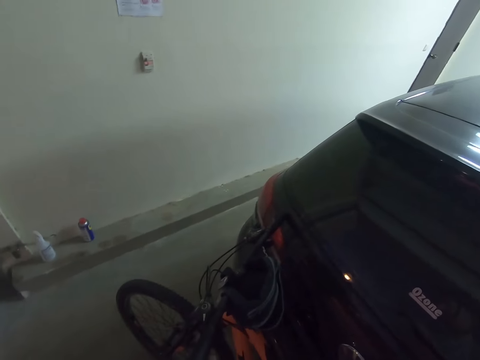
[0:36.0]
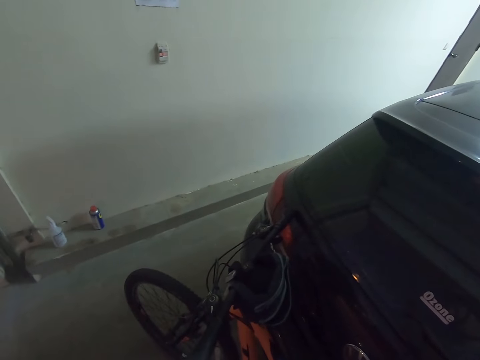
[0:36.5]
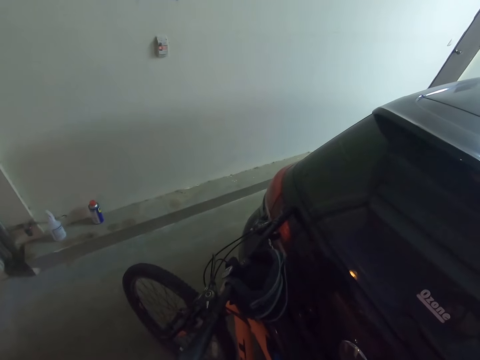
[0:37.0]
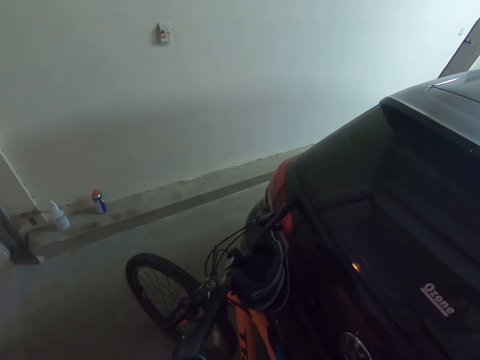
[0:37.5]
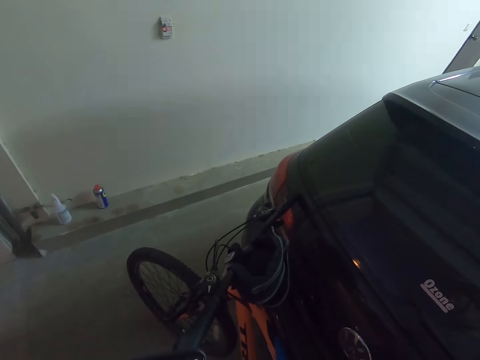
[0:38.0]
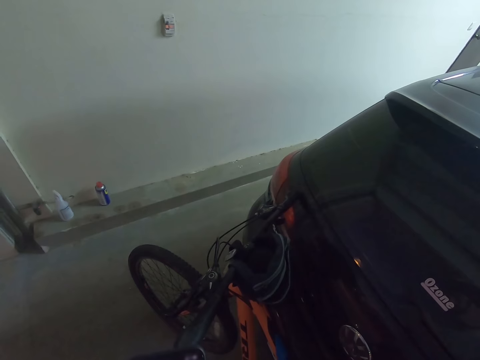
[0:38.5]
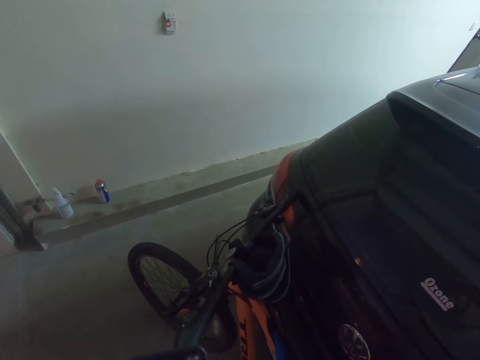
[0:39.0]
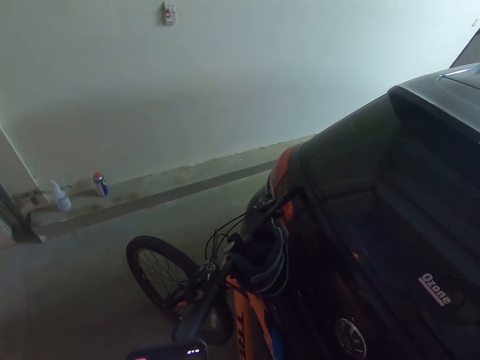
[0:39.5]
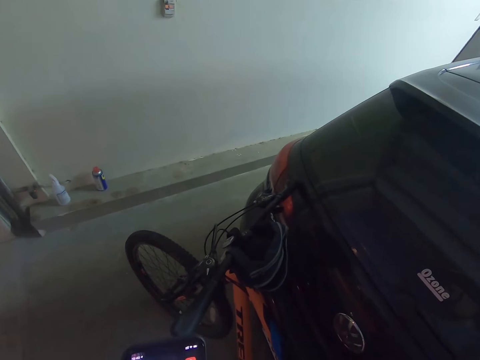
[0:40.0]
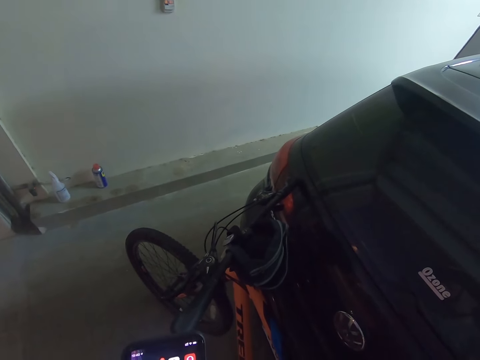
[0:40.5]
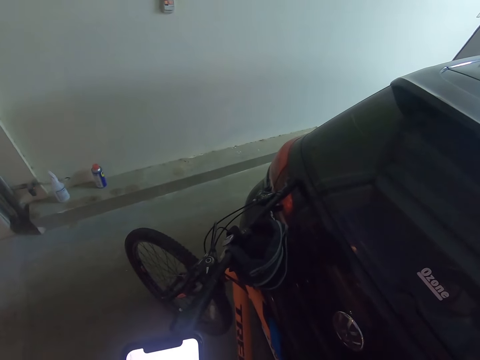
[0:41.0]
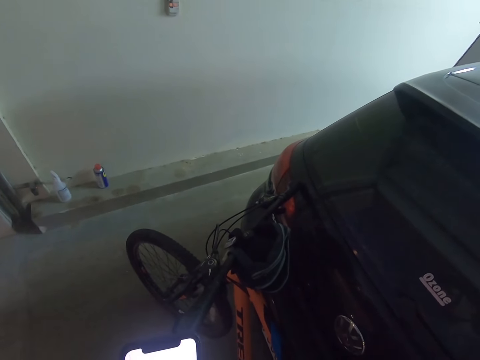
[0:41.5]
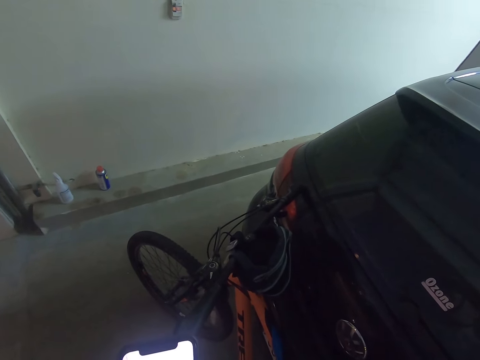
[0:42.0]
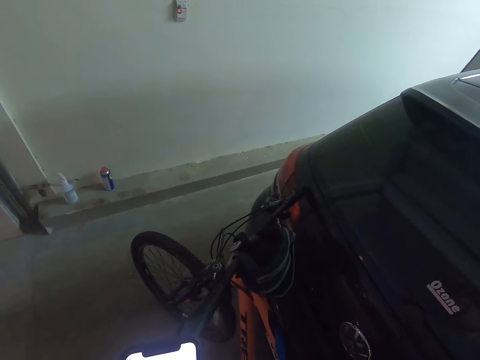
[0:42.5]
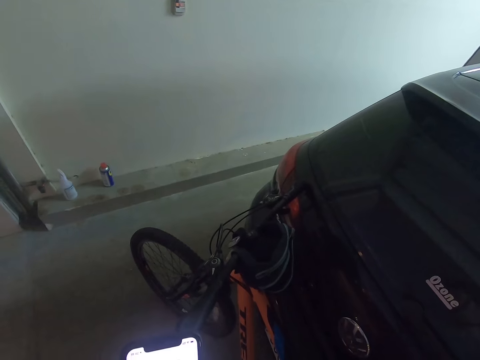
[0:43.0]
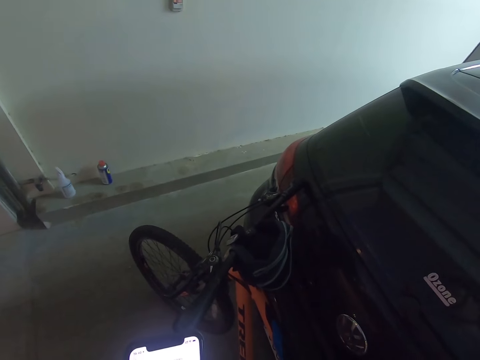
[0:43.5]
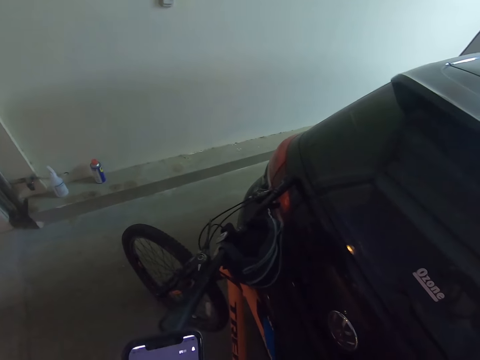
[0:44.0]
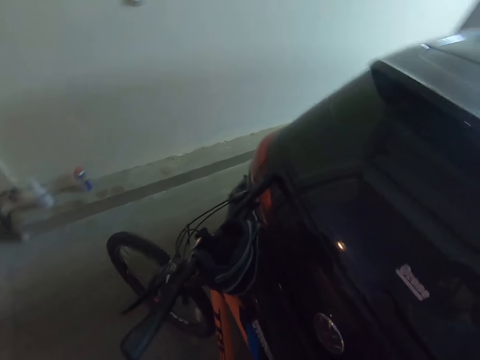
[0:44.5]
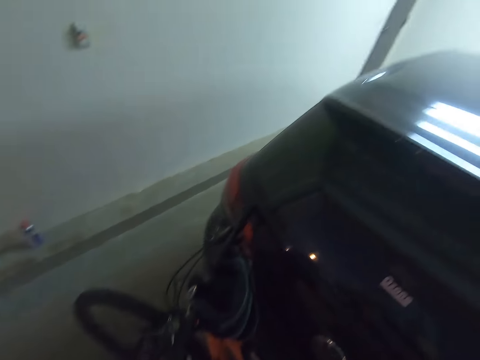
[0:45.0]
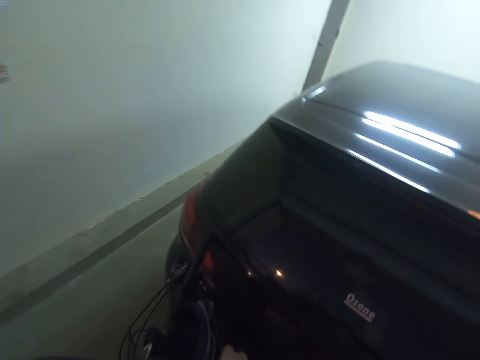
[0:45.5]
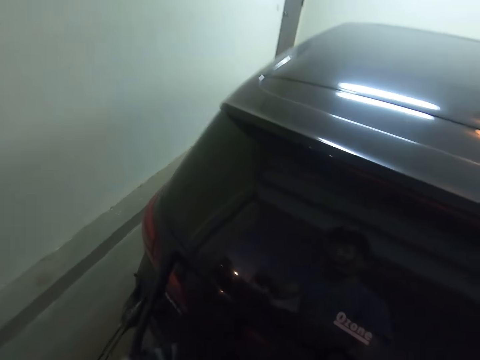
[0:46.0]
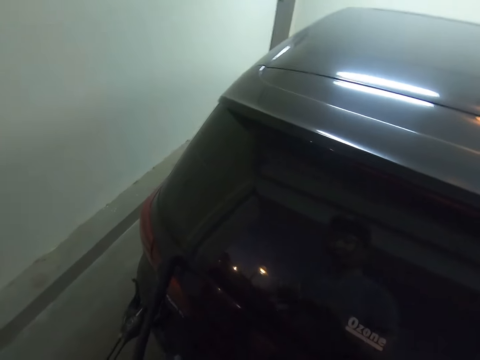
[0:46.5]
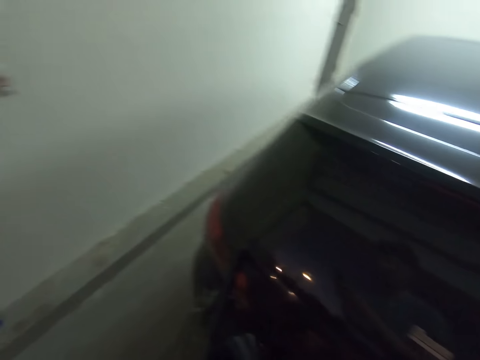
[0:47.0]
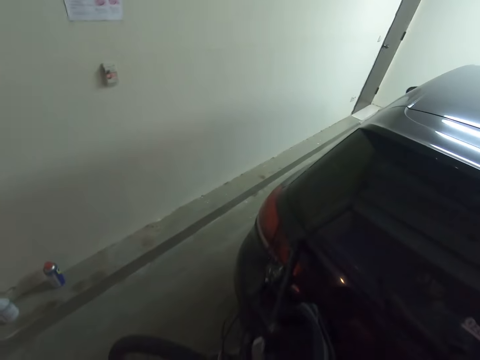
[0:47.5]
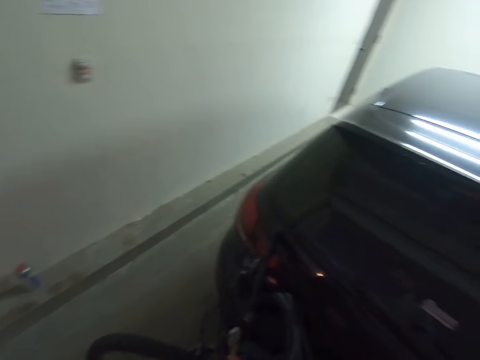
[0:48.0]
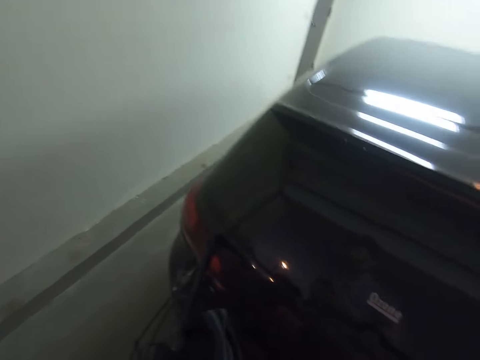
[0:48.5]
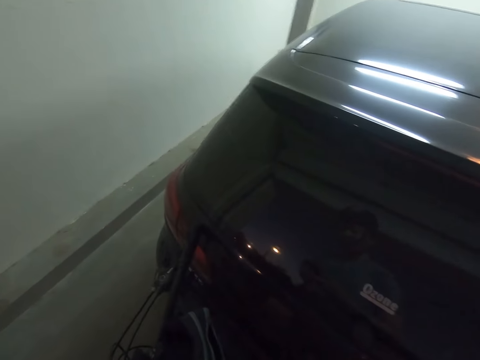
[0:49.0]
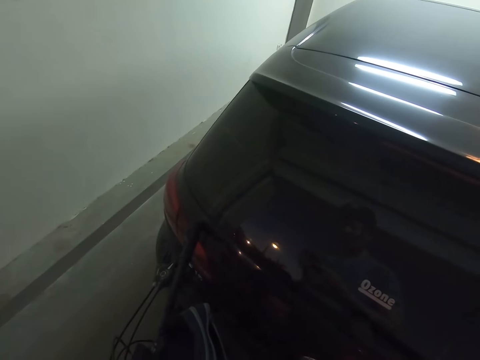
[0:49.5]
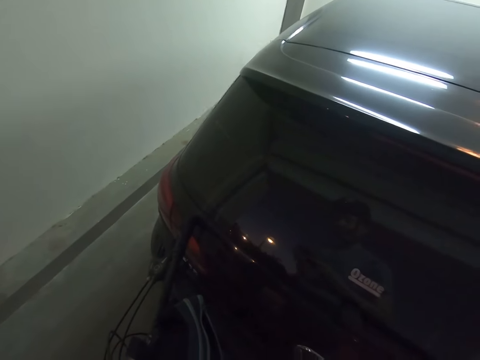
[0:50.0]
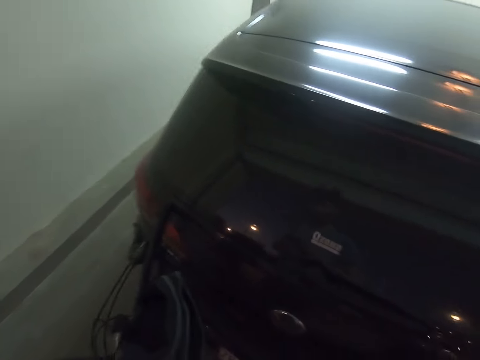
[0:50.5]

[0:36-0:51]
The camera wearer scrolls on a phone. They scroll the phone. They look around the building.

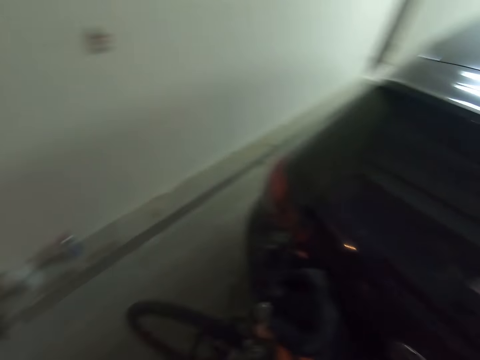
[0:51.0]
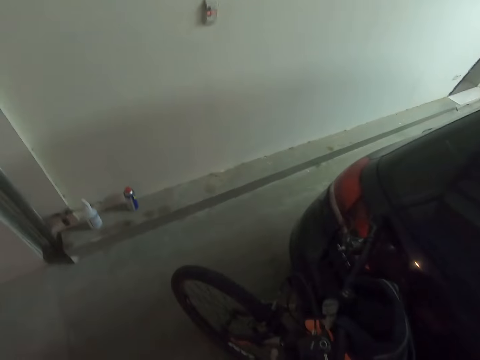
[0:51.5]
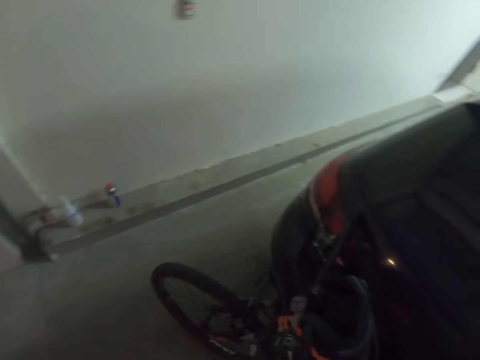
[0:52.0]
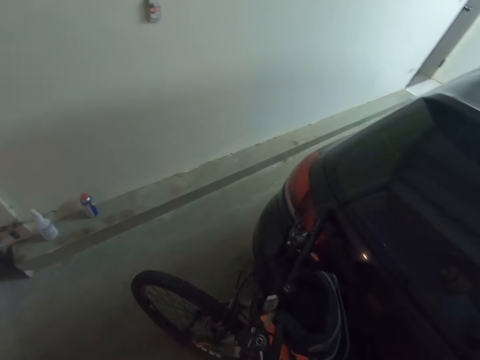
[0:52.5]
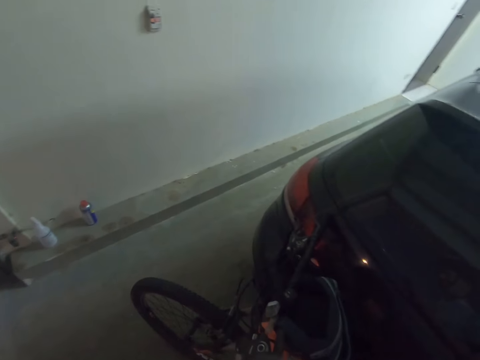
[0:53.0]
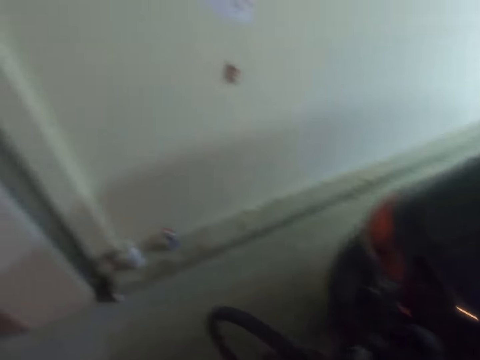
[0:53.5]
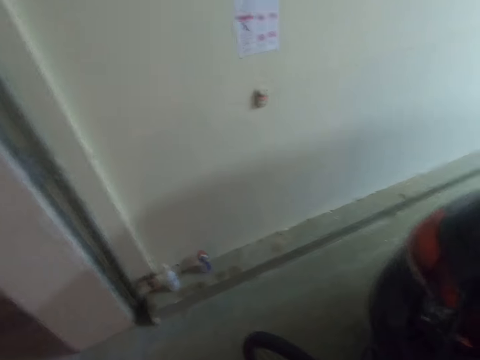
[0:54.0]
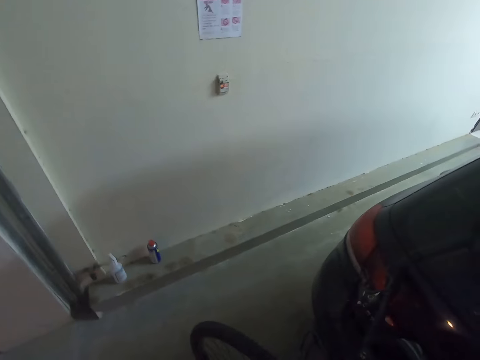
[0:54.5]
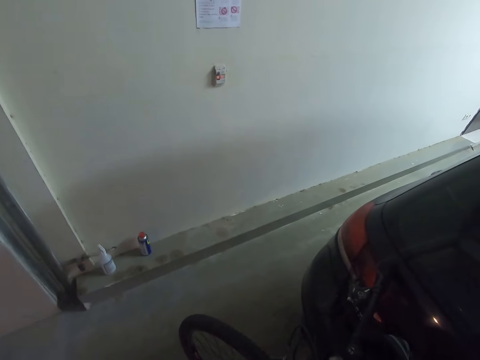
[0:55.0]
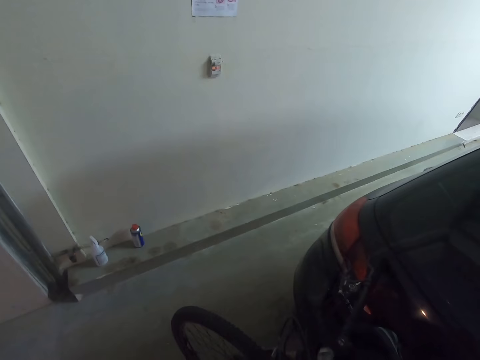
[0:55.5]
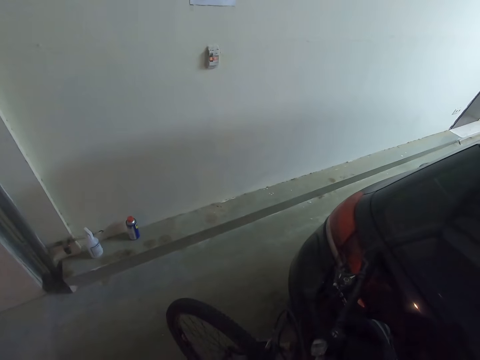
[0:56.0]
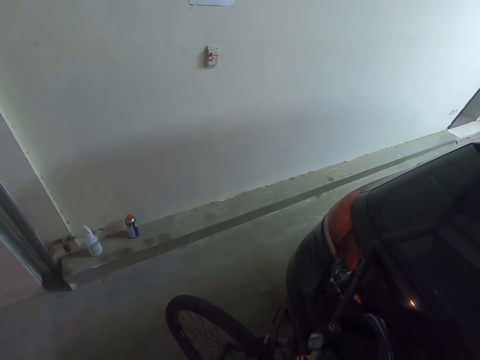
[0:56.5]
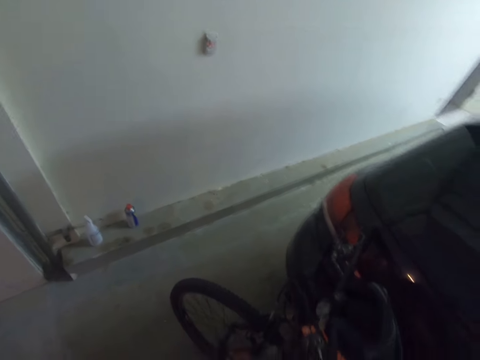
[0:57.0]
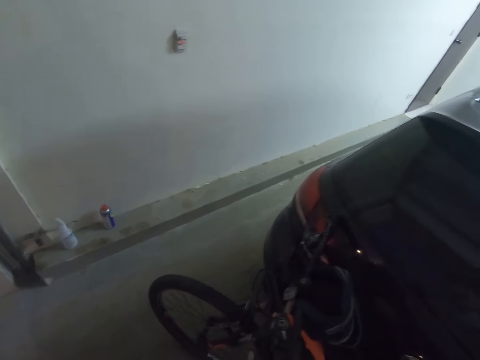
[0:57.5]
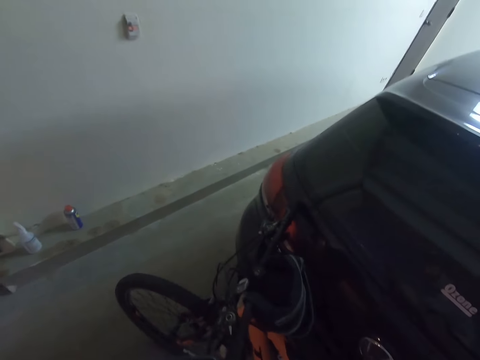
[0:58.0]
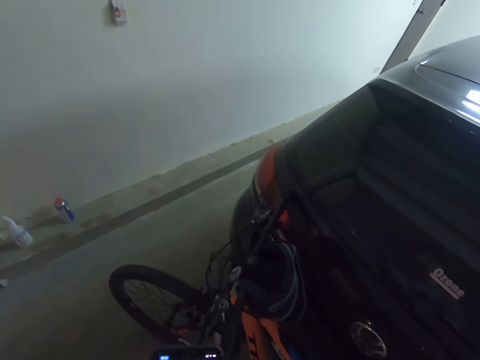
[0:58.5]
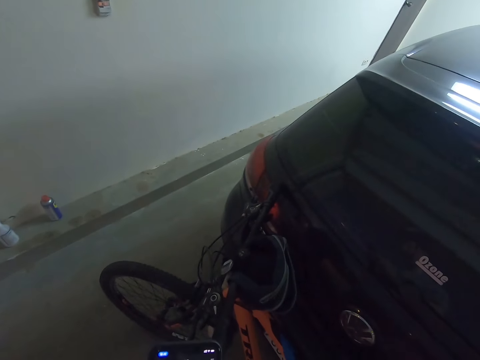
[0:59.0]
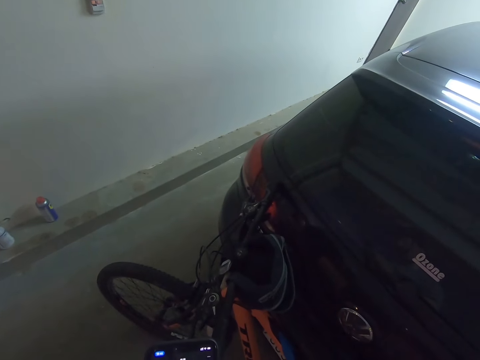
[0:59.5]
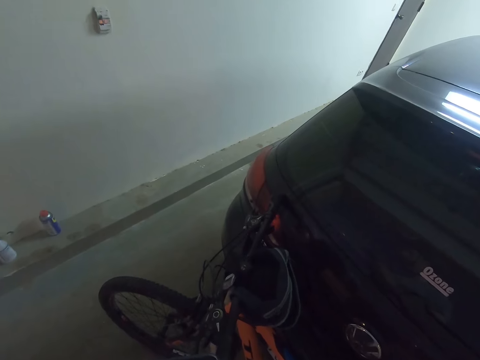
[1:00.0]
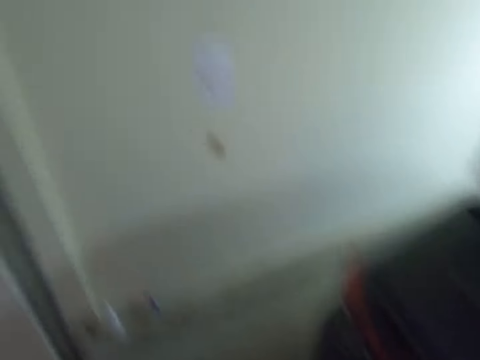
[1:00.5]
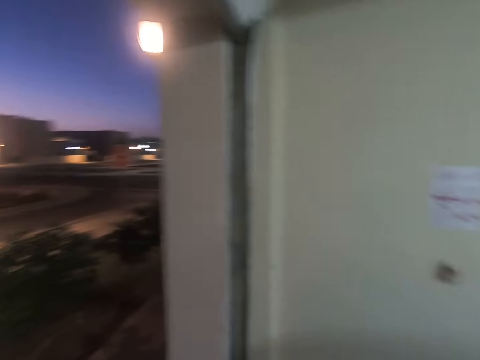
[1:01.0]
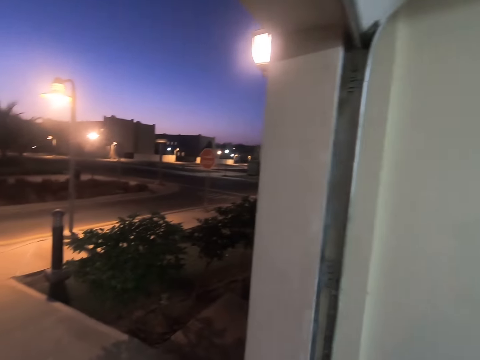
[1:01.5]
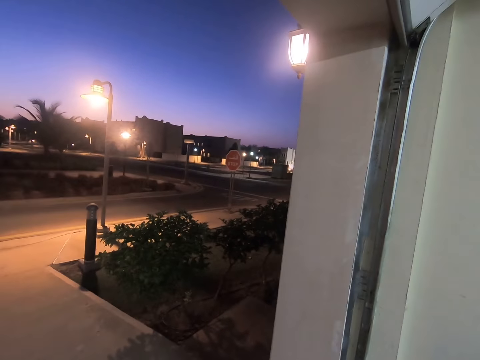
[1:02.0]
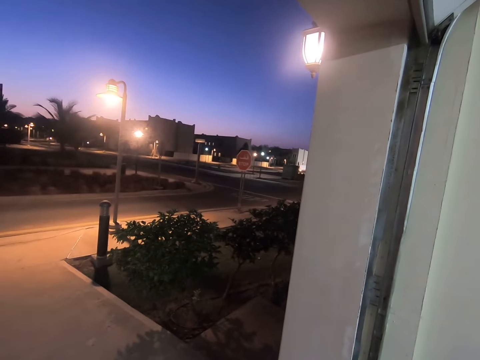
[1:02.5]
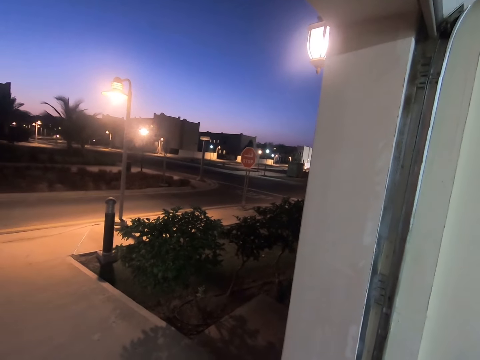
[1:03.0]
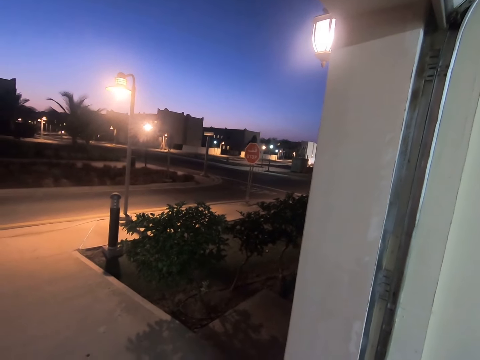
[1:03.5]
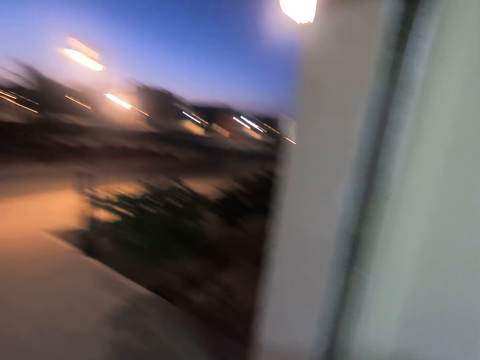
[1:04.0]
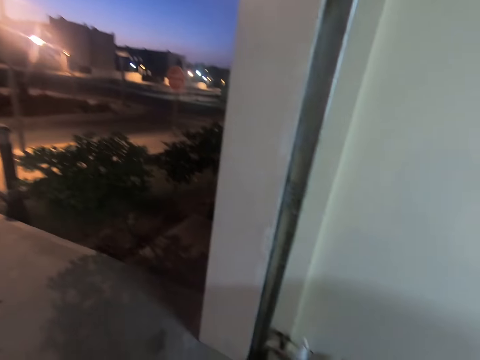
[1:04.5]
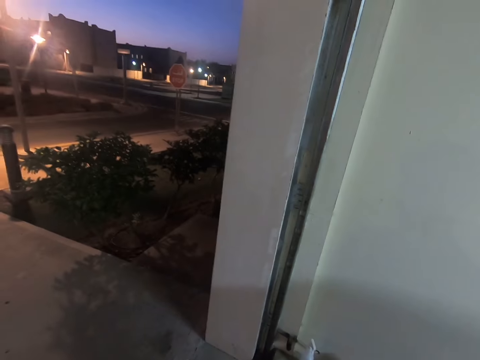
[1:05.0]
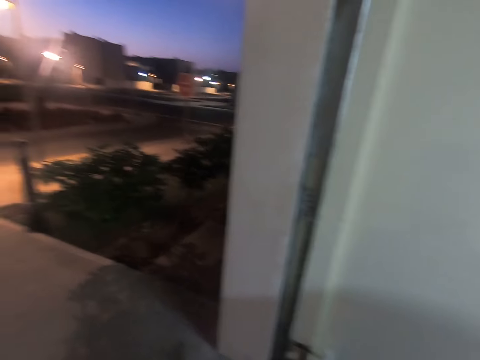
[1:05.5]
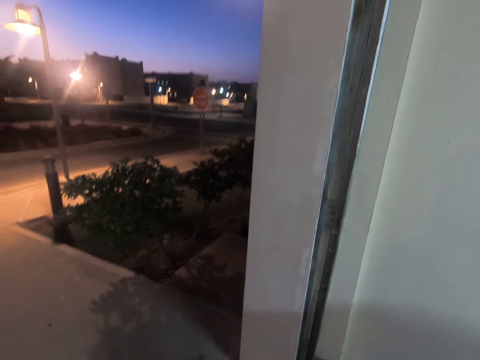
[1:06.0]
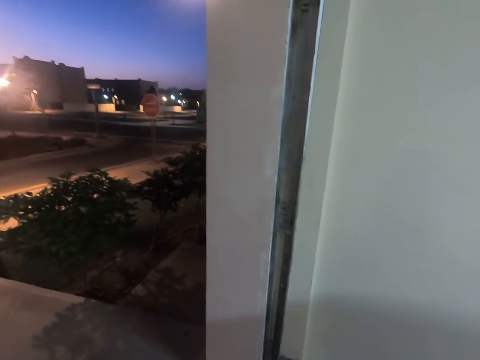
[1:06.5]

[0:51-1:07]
The camera wearer looks around.
